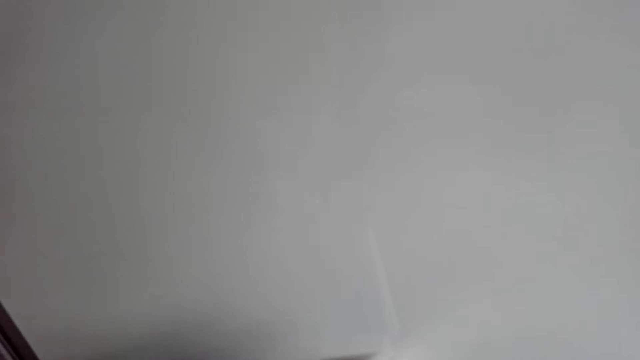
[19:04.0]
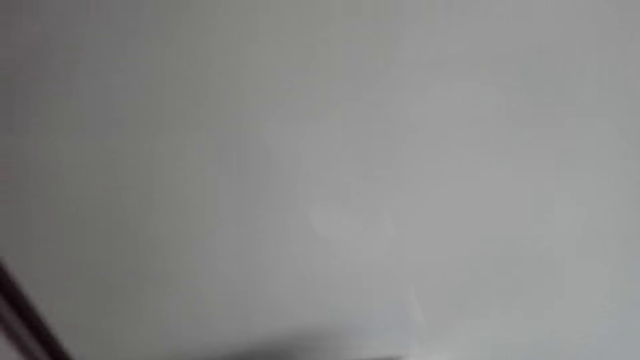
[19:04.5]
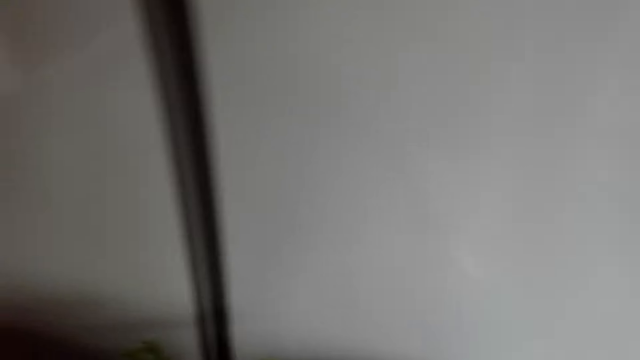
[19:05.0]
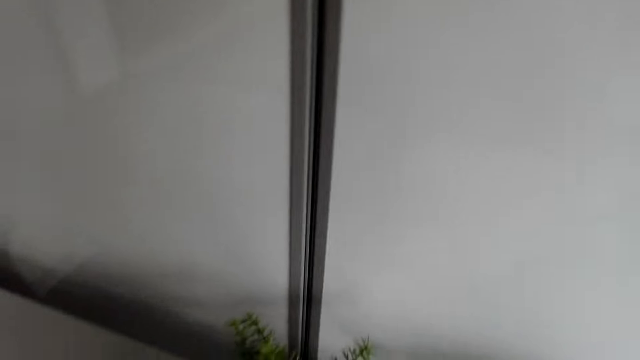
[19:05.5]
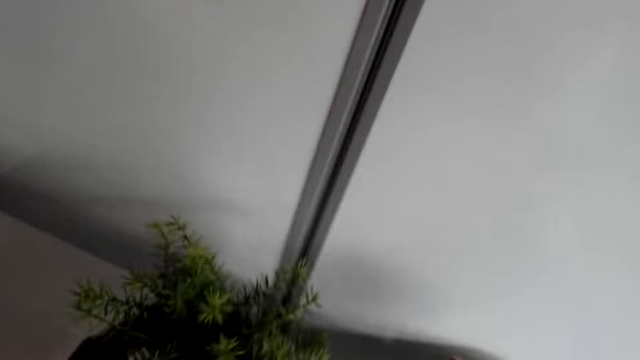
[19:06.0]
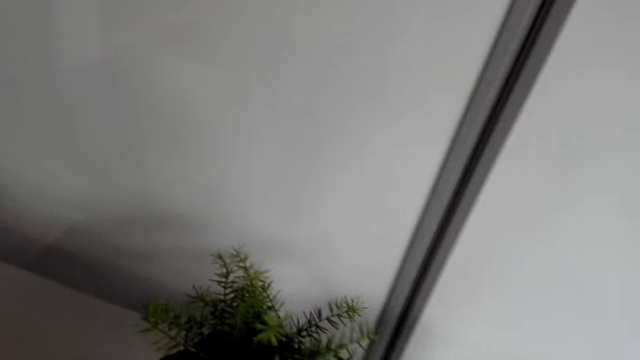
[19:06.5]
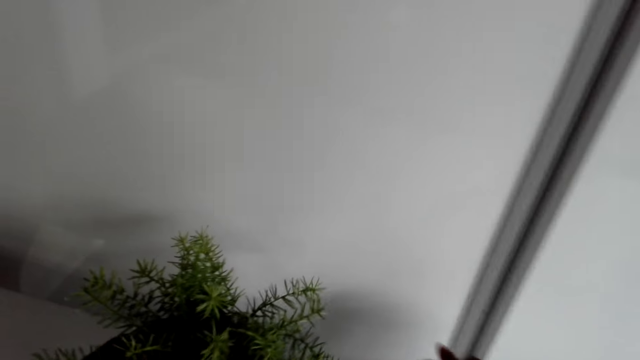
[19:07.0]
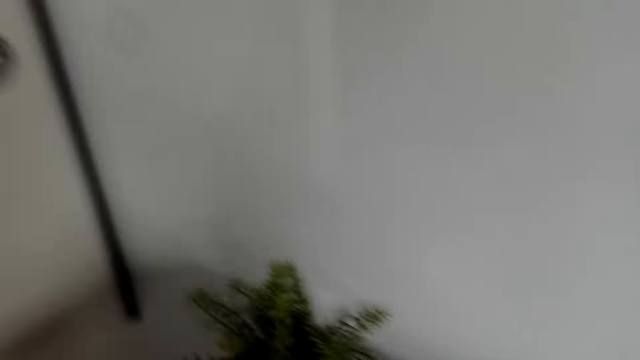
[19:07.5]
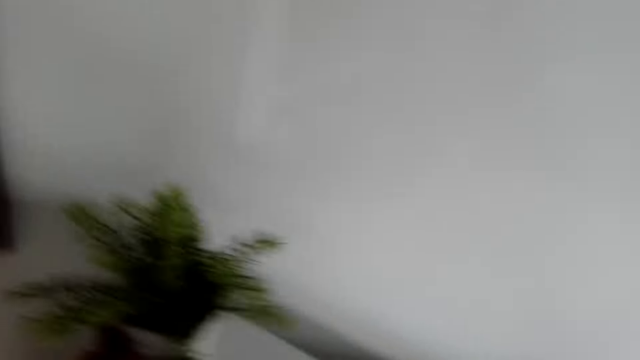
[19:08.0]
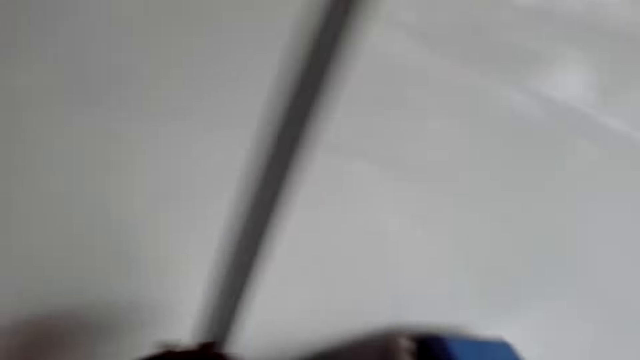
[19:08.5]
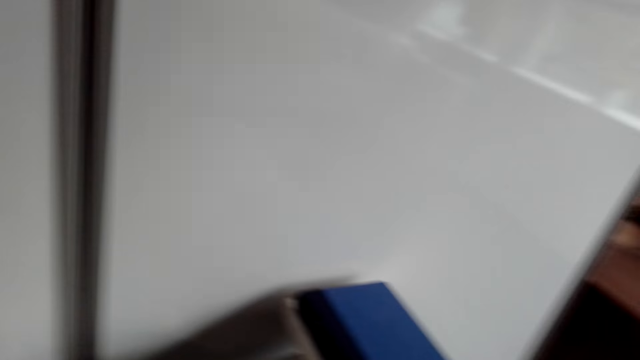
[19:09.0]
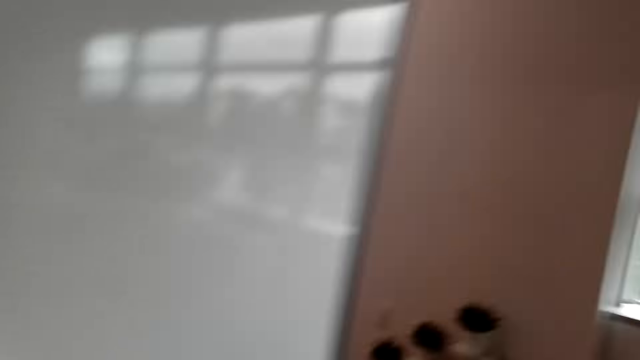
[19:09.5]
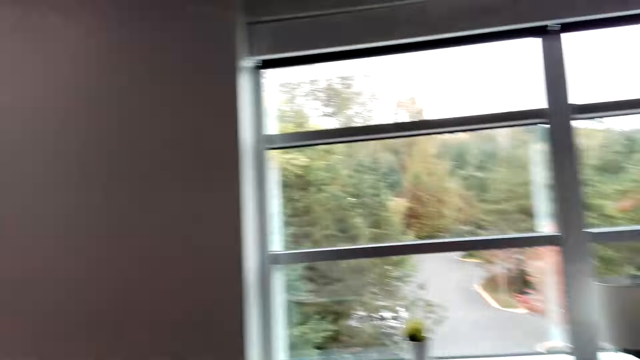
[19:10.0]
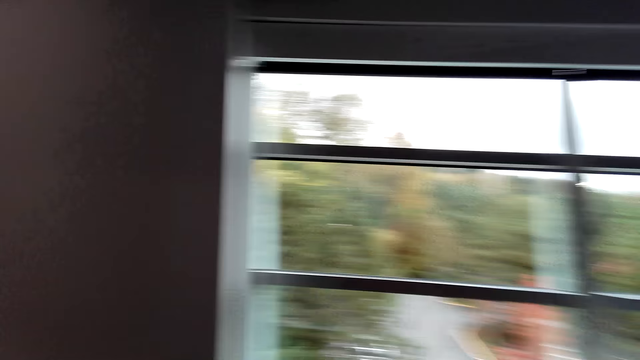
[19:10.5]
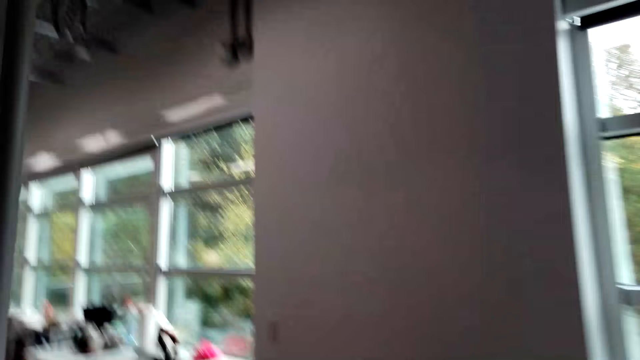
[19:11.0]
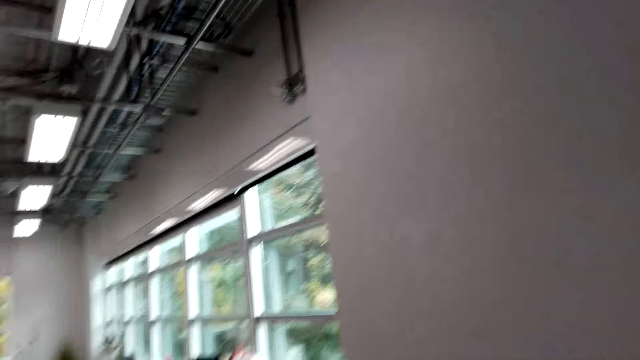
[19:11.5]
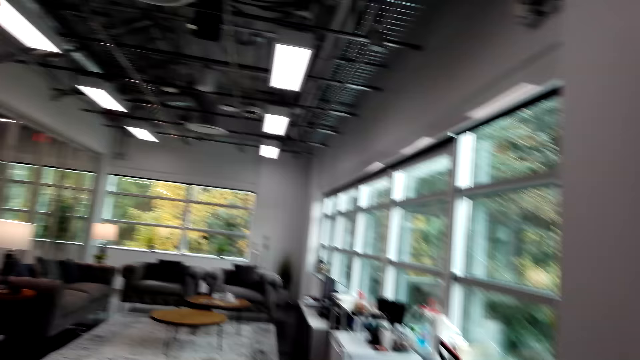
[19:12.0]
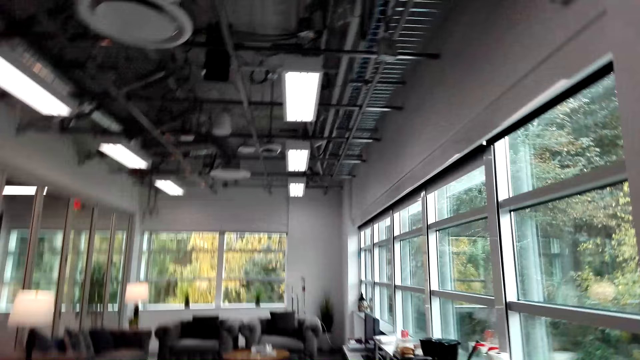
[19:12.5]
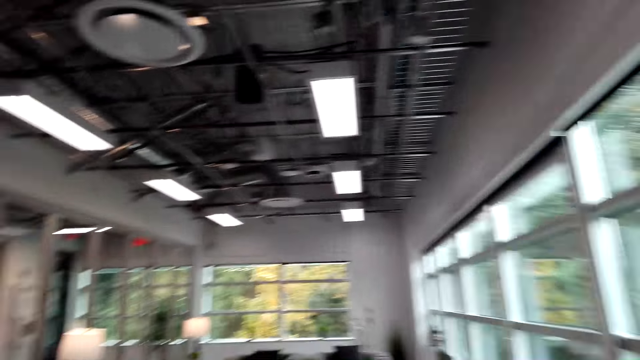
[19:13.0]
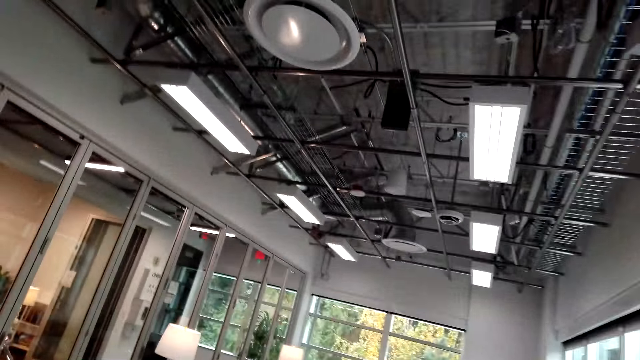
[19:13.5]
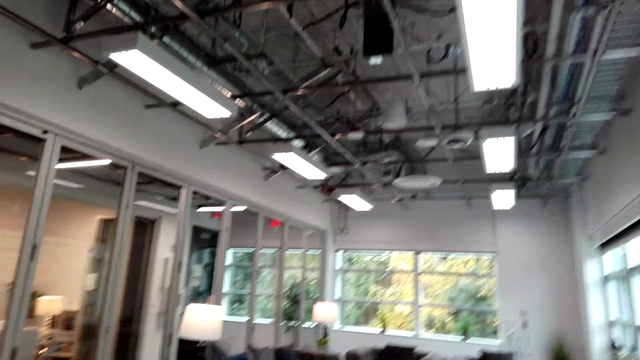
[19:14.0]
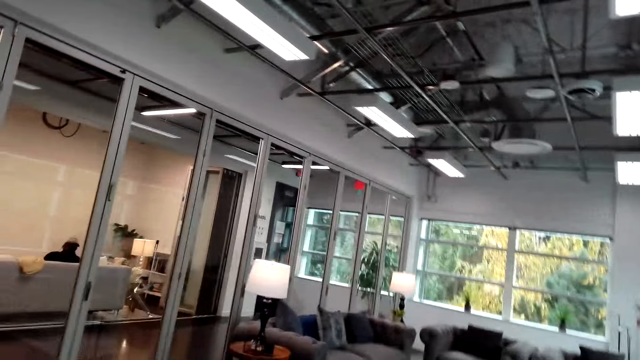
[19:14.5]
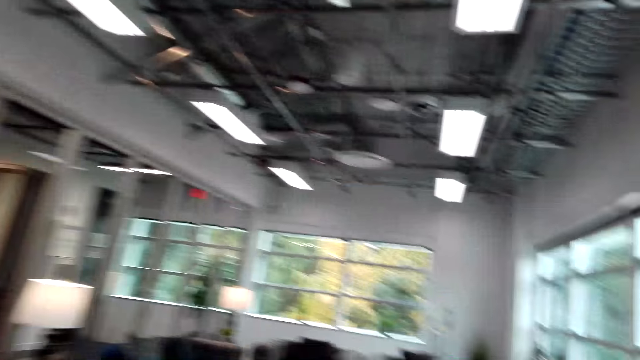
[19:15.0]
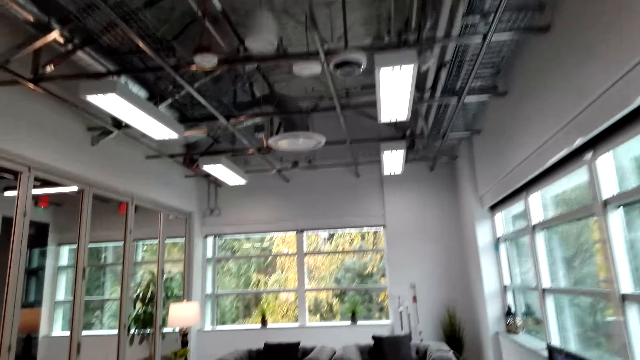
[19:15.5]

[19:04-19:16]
The camera wearer adjusts a flower pot on the floor. They turn around. They walk around.

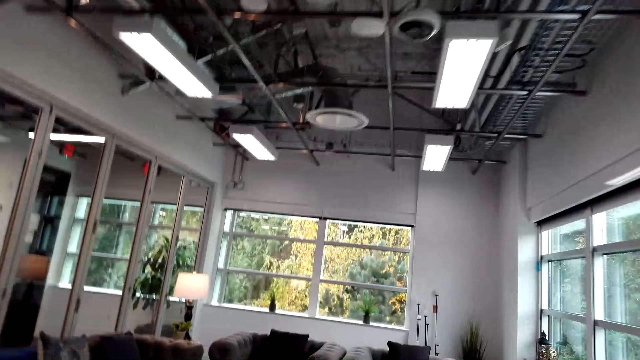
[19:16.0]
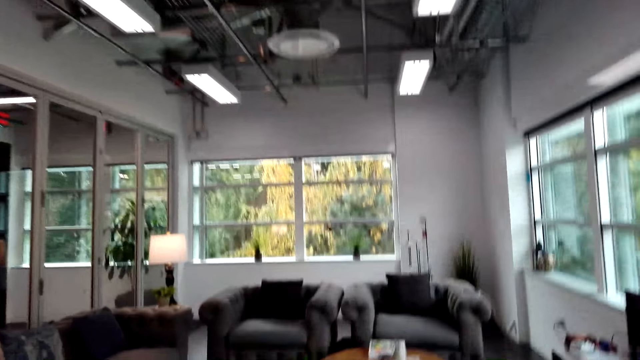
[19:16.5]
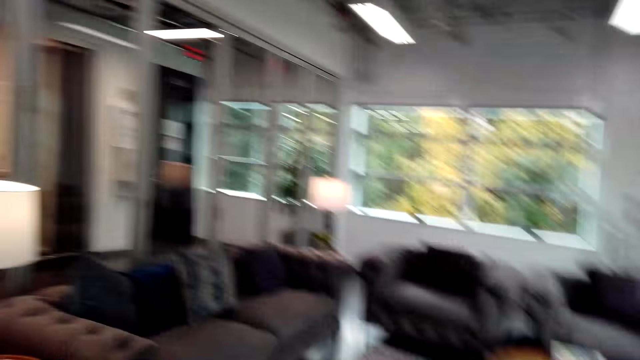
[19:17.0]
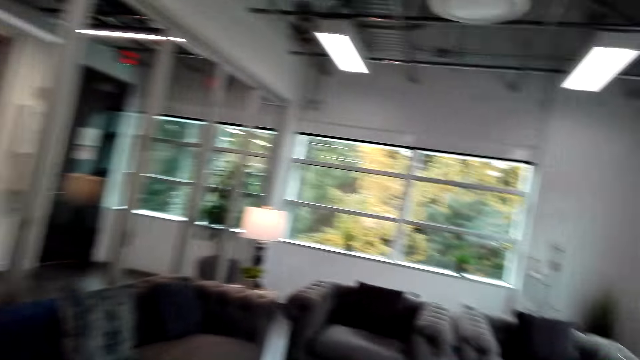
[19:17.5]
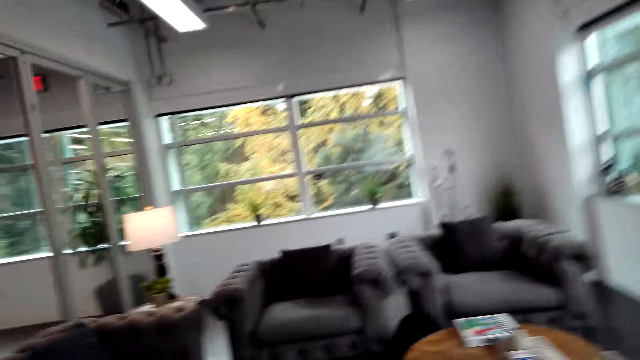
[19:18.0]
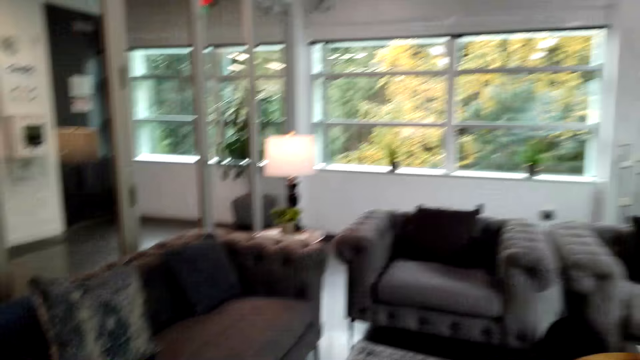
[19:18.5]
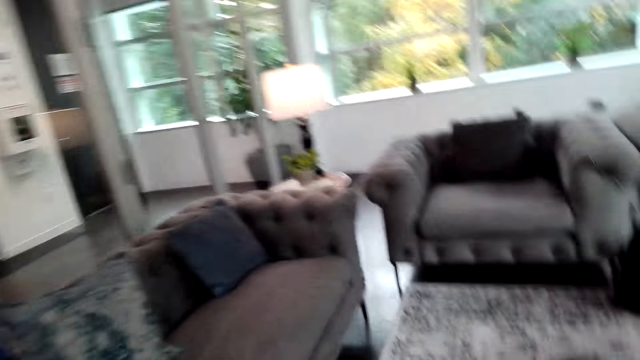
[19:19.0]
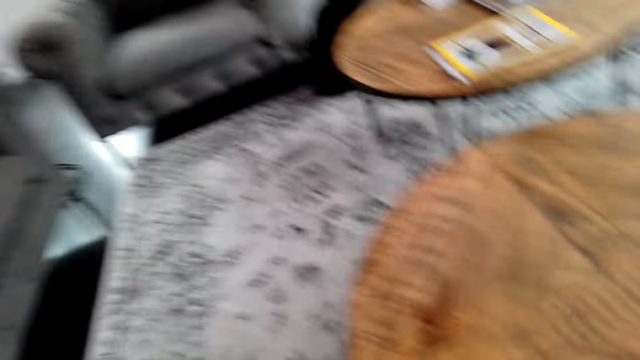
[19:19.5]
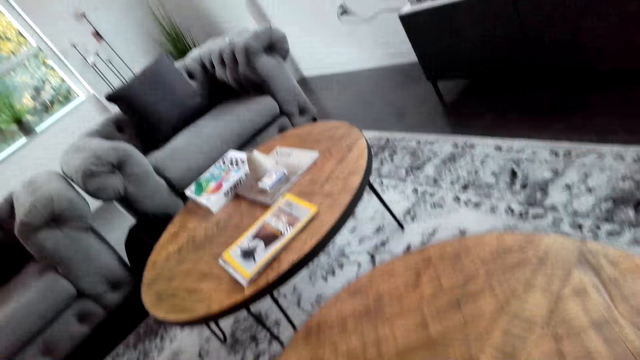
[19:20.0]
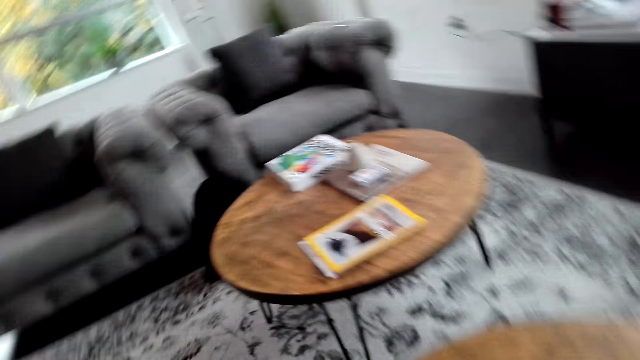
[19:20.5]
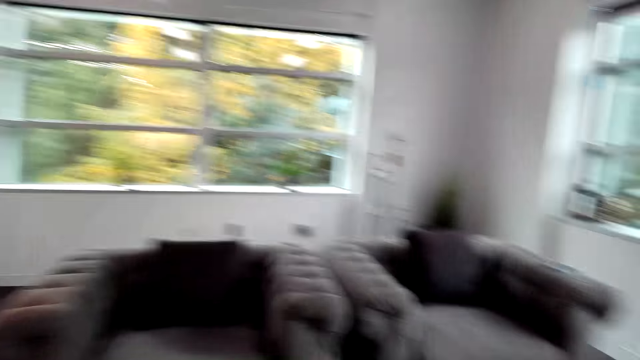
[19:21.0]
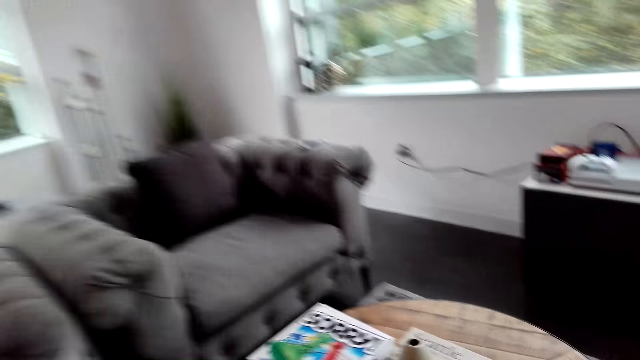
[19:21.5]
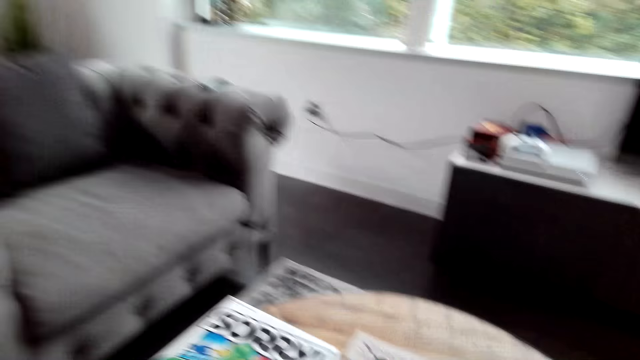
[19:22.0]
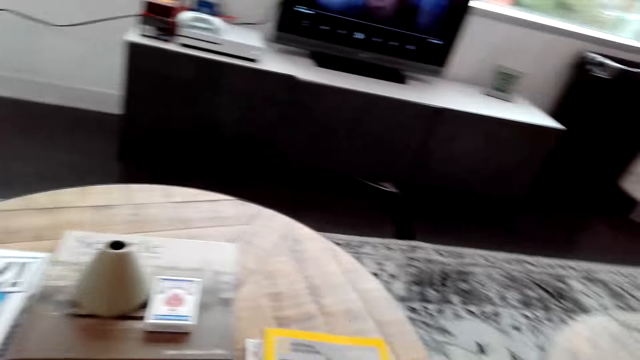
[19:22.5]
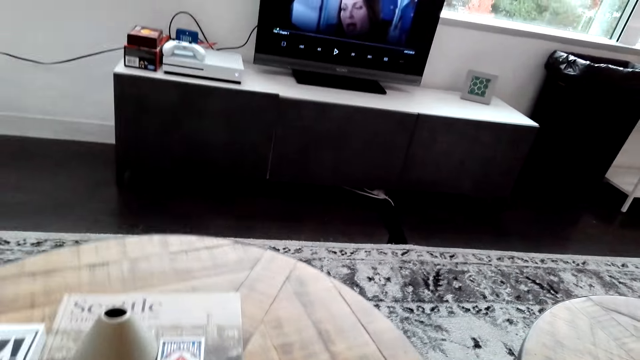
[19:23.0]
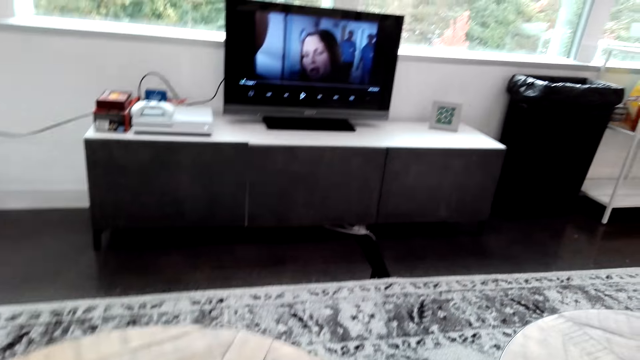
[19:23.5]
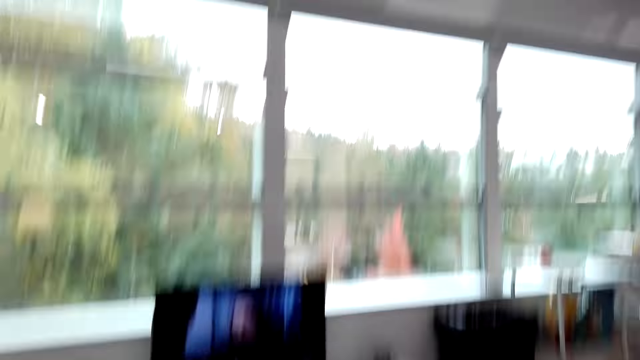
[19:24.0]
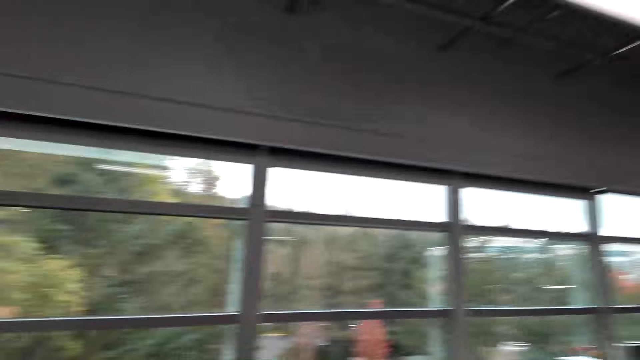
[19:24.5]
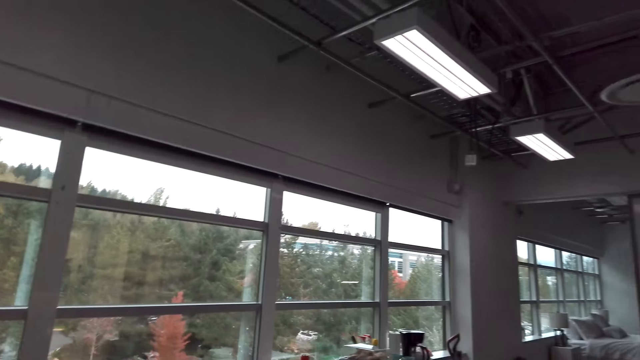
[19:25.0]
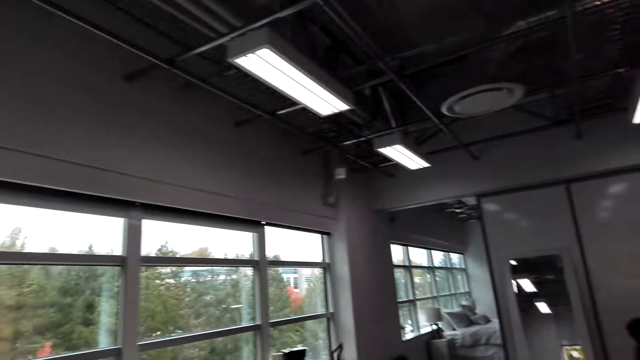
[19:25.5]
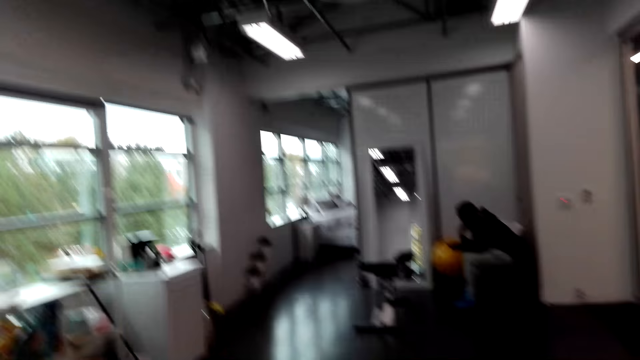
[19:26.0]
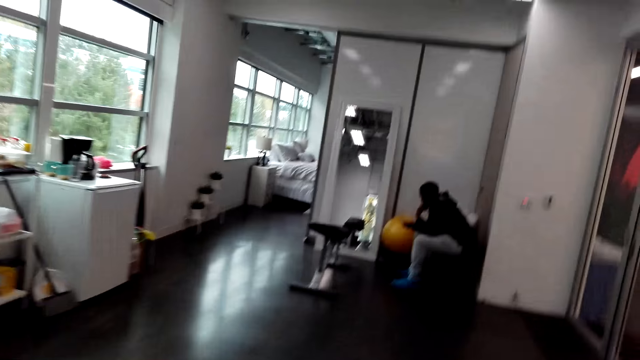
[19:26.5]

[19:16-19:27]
The camera wearer turns around. They walk around. They walk around again.
